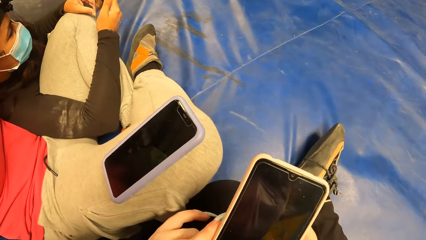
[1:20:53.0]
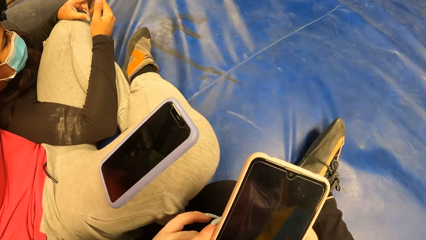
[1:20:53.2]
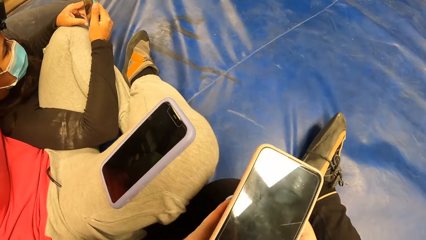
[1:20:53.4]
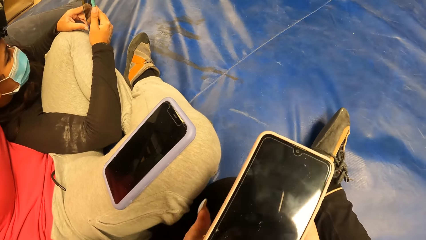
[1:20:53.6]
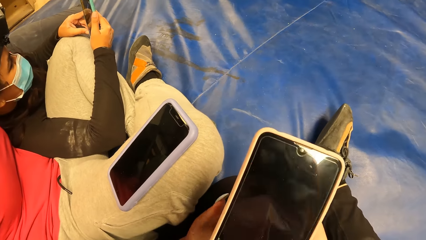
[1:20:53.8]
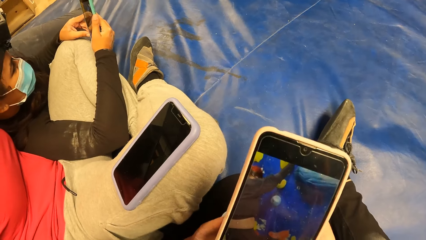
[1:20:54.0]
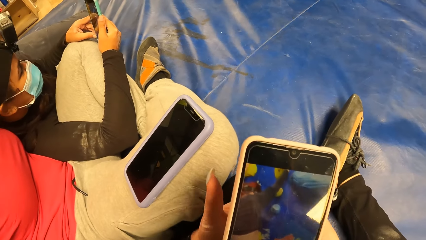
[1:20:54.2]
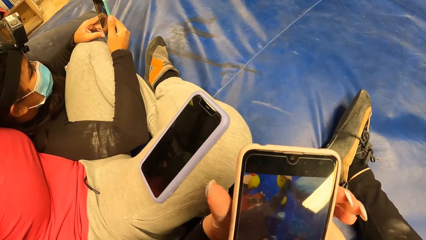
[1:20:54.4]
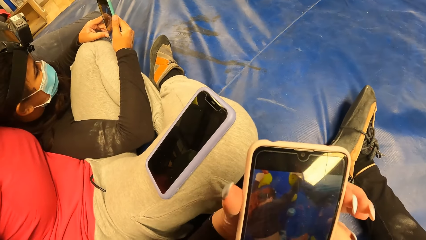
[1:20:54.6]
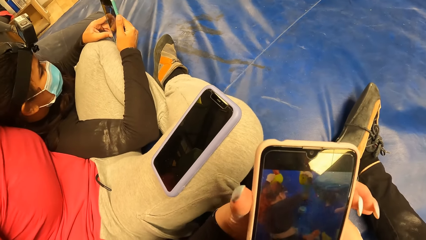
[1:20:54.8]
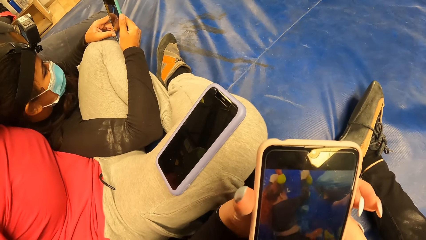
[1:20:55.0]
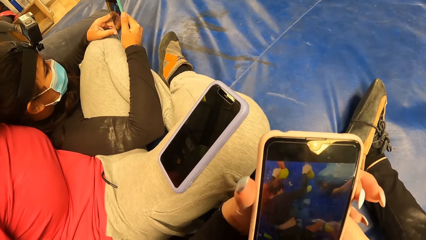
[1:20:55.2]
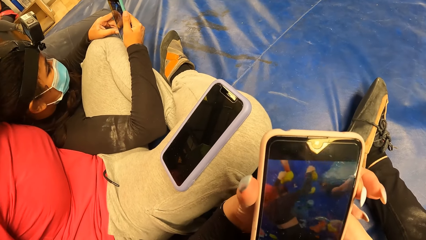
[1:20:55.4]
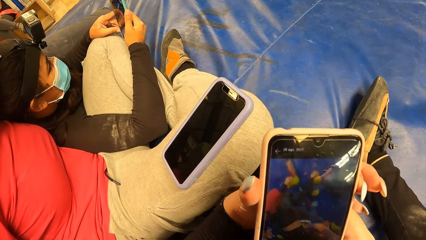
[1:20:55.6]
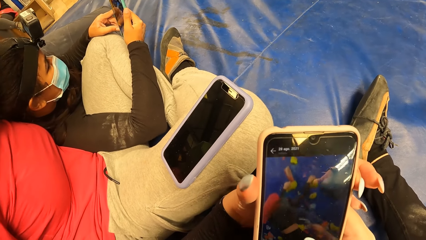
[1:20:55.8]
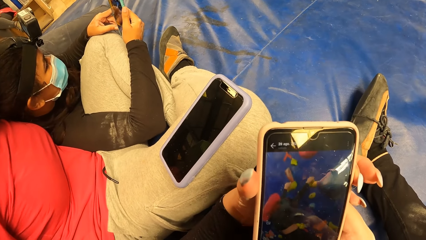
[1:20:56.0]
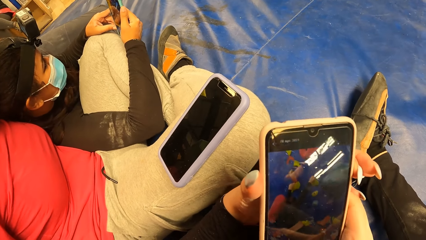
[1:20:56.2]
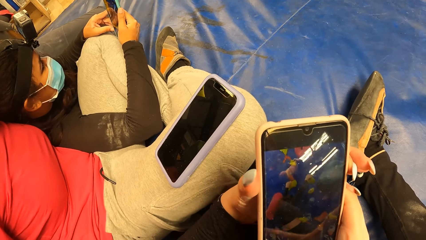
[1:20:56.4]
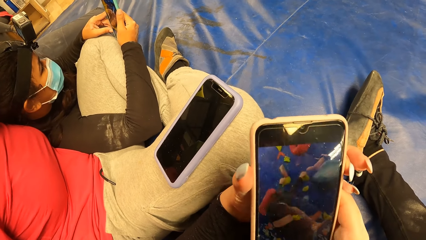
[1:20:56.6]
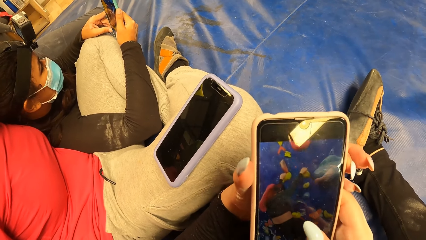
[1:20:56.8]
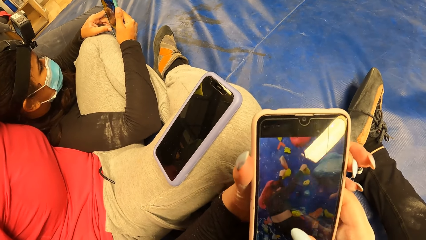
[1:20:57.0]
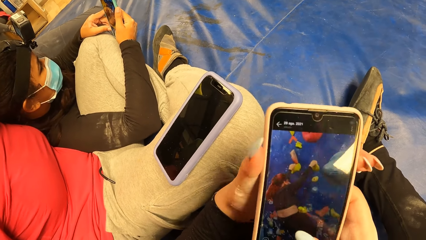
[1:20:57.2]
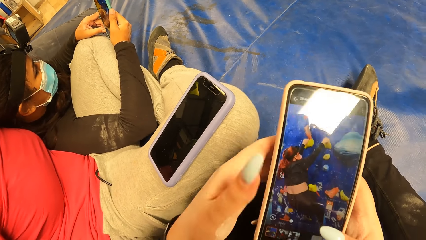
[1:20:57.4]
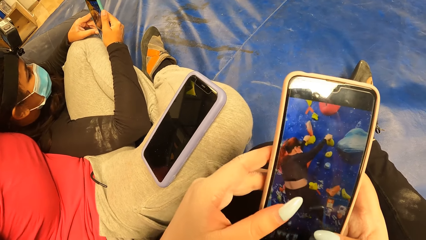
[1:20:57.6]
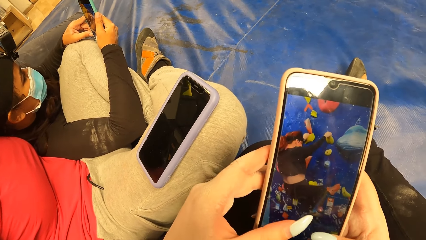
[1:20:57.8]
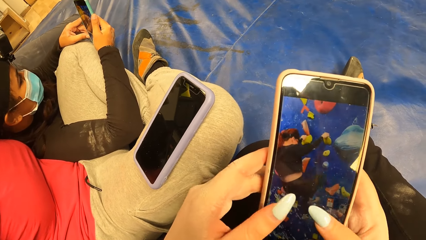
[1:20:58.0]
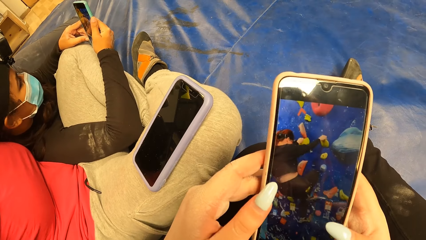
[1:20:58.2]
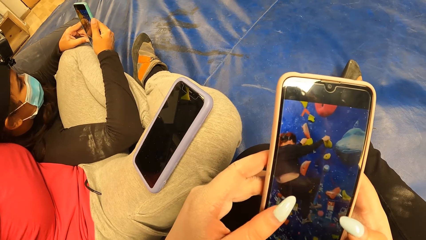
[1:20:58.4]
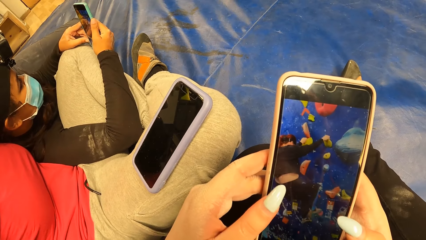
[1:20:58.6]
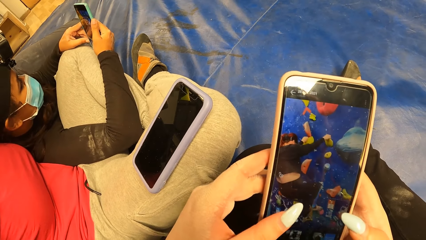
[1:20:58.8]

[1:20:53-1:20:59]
The camera wearer uses the phone.

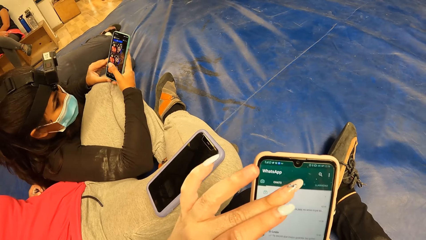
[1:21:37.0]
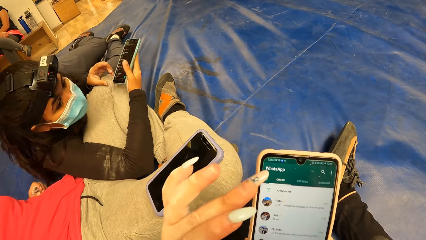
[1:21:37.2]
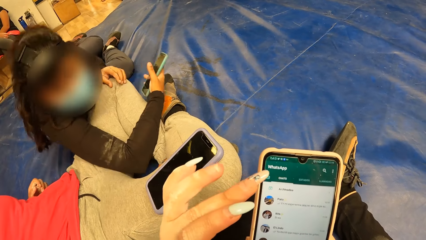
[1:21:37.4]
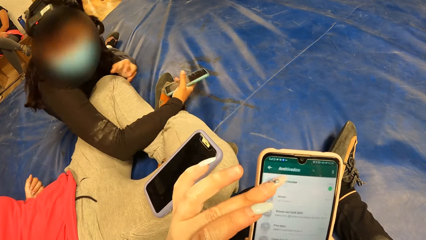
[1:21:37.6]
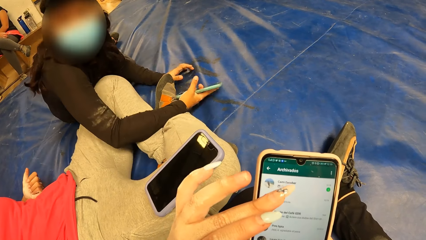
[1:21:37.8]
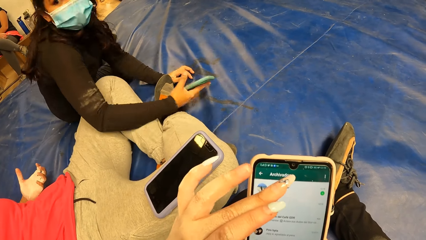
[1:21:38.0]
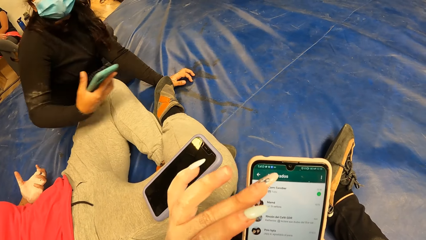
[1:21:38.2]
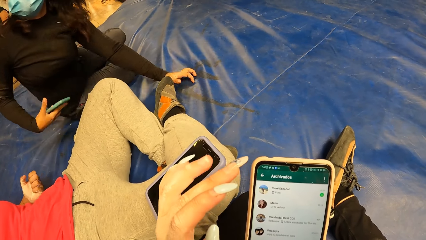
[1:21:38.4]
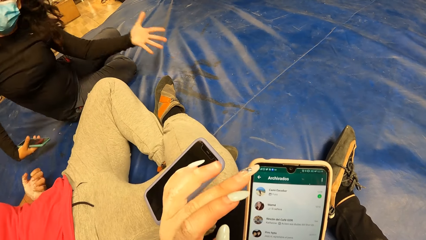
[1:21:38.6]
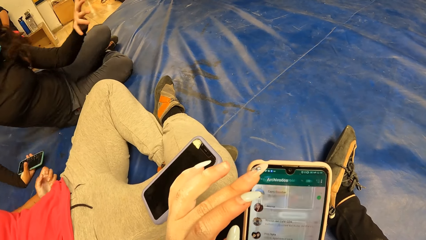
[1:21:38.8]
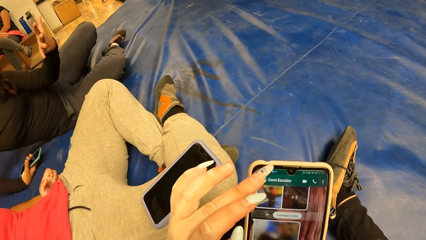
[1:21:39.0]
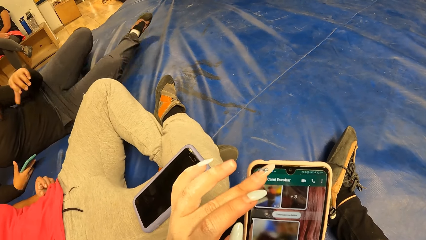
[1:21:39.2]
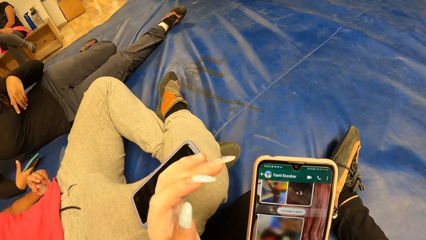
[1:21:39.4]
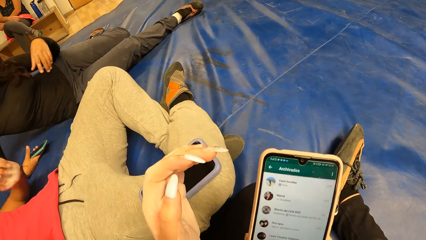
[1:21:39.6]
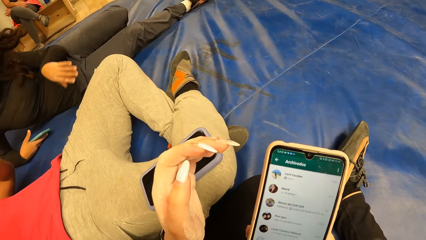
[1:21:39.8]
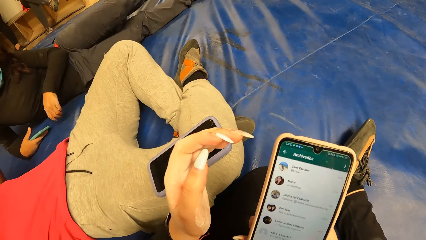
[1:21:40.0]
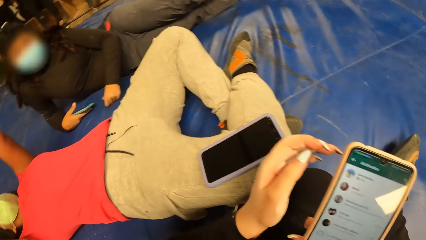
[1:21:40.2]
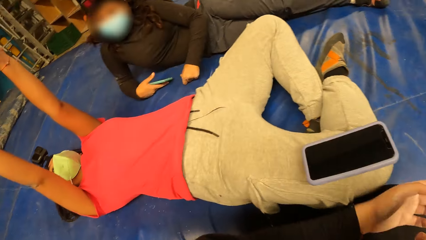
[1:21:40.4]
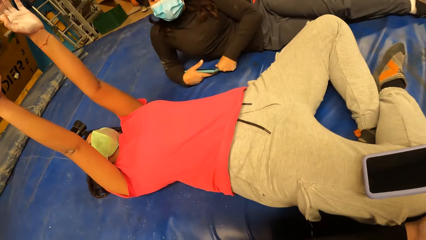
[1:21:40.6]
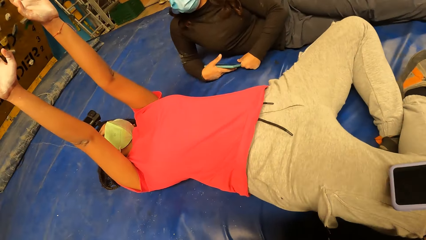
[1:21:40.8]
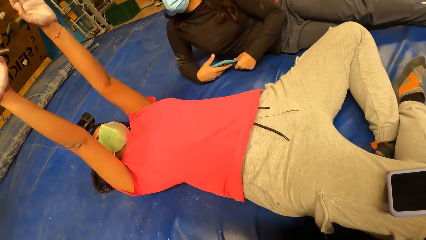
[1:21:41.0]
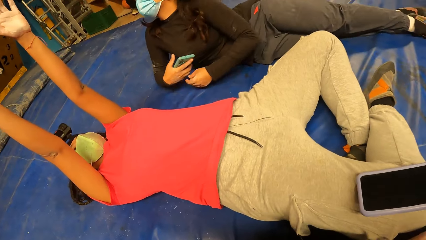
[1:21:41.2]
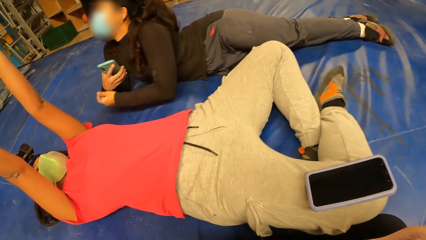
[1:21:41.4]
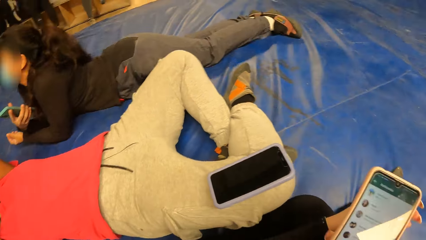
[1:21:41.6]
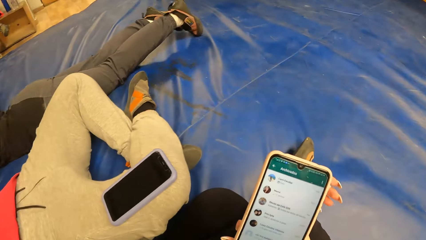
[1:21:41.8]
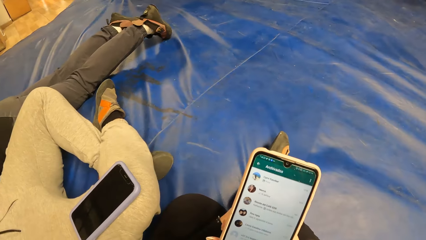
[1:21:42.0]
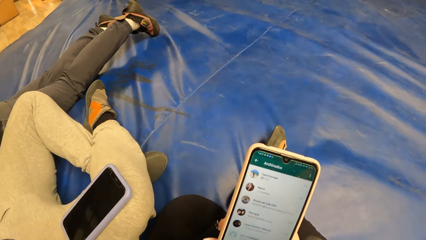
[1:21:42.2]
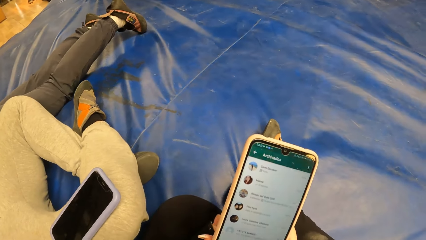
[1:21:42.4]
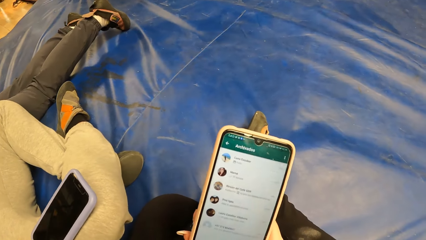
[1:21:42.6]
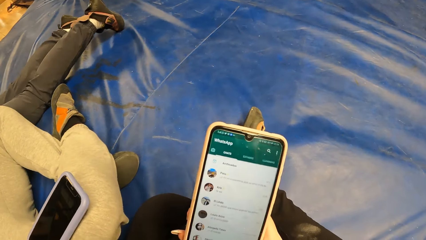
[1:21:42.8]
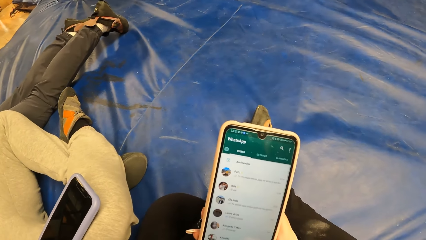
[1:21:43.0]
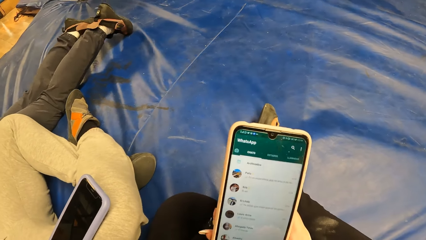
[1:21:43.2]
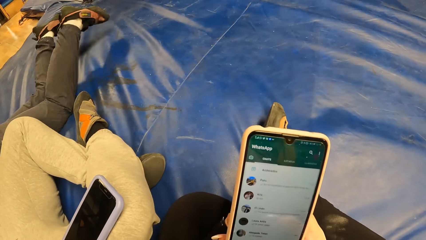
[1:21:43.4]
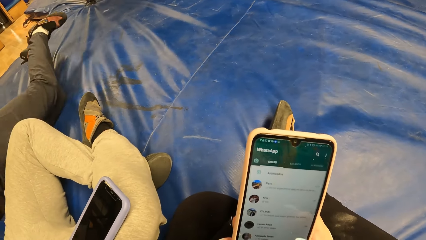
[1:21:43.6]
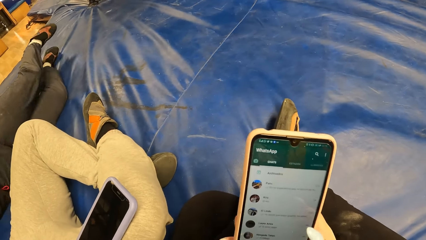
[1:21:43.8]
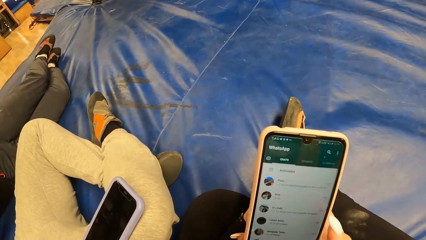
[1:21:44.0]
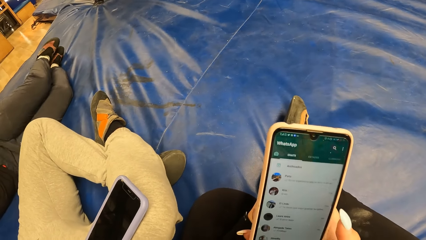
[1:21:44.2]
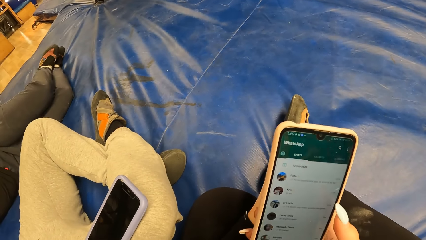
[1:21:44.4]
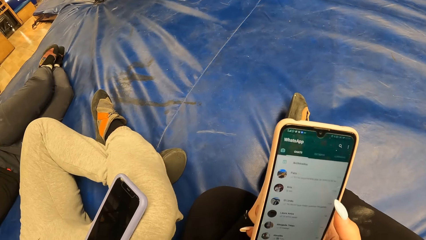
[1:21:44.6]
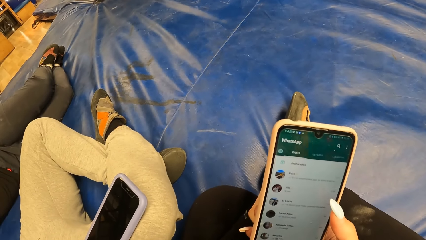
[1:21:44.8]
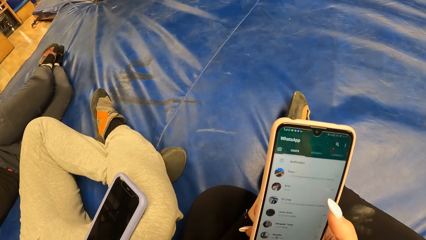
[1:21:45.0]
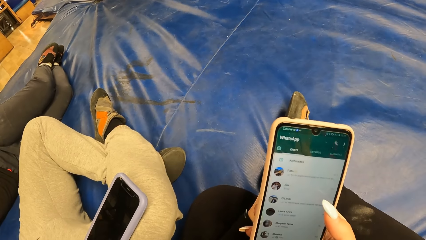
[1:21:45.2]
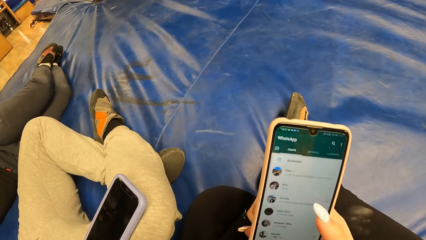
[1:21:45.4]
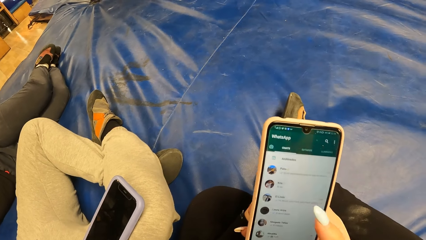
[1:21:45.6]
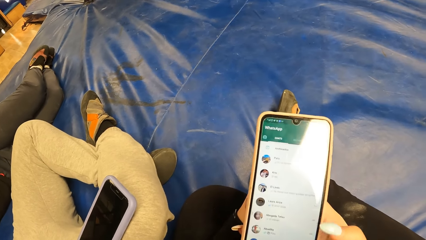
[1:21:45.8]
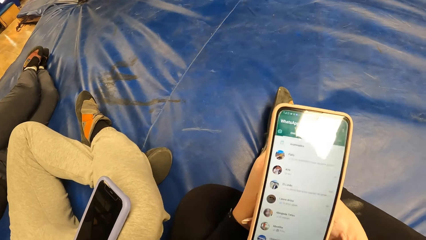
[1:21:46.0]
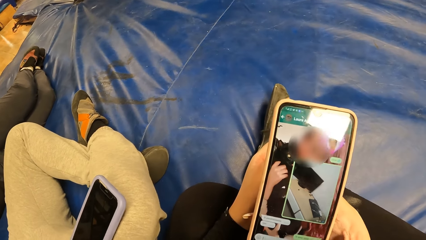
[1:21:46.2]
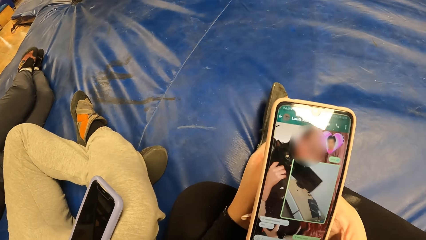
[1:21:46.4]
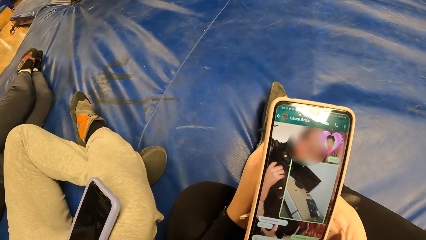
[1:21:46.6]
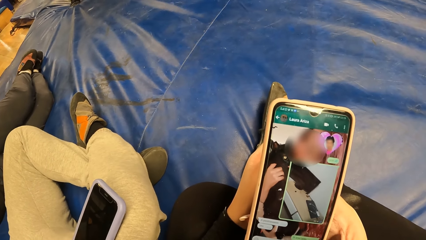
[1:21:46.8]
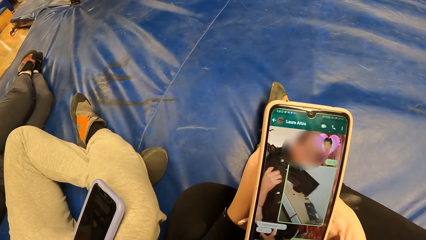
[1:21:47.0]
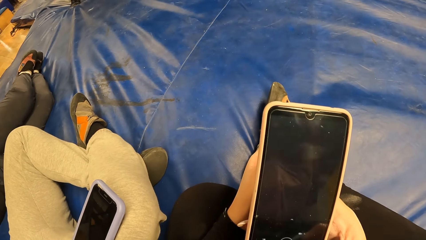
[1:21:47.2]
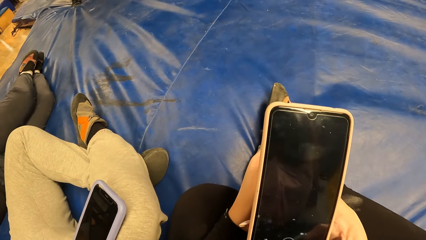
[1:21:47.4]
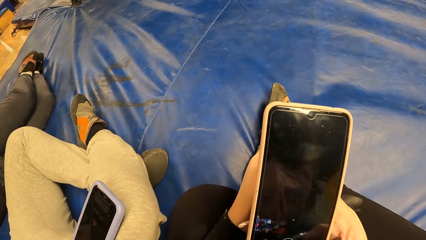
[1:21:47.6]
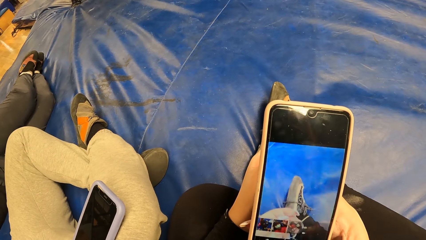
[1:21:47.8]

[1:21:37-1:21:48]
A woman lies on the floor with both hands up. The camera wearer looks around. They use the phone.
